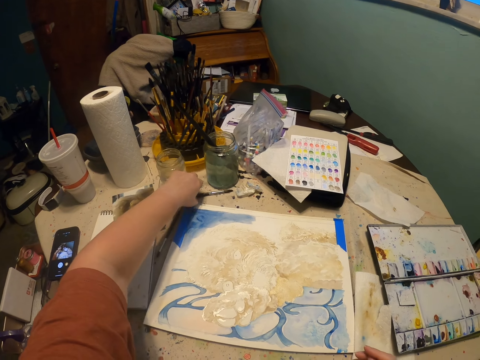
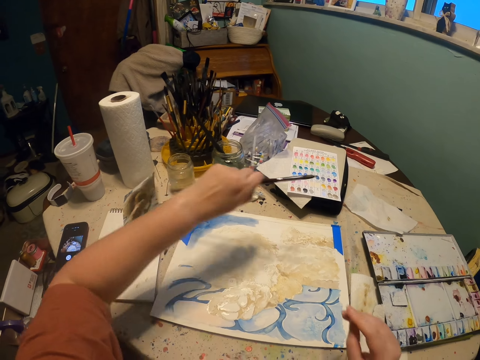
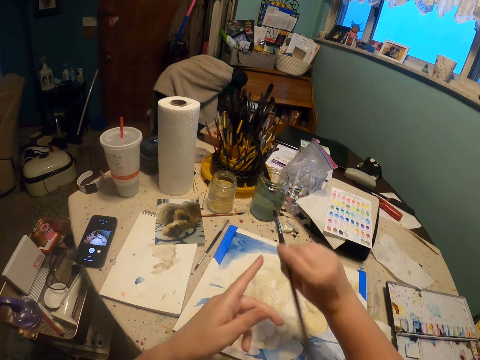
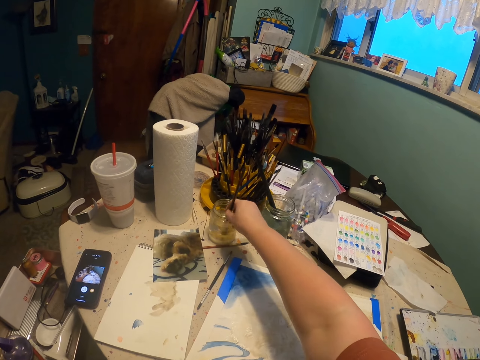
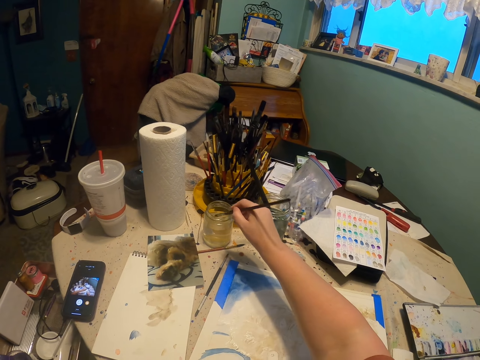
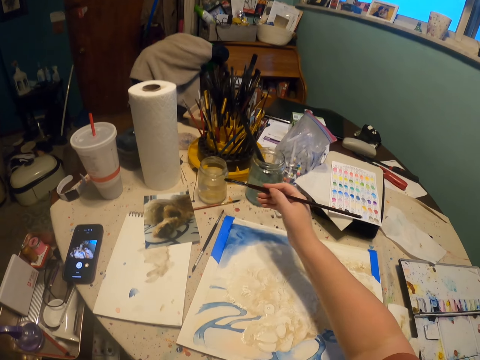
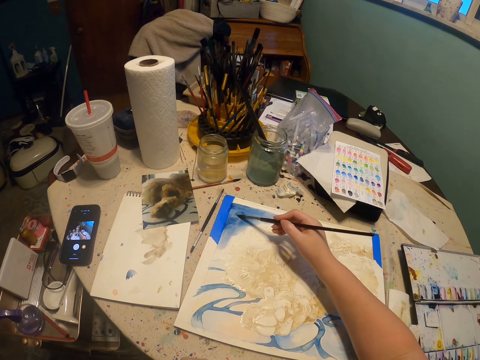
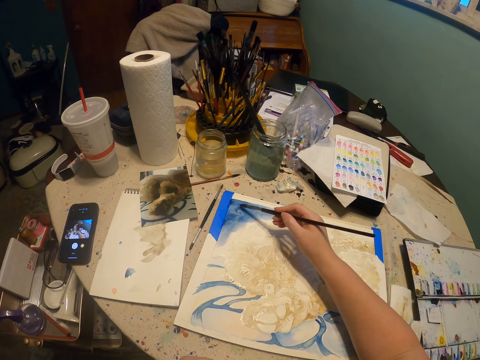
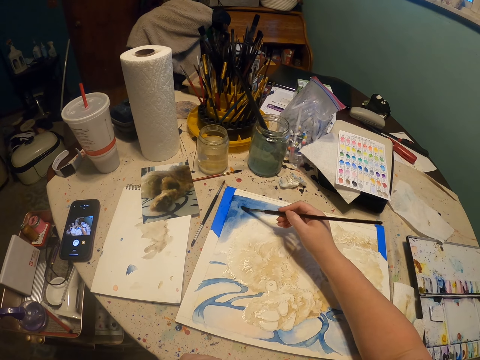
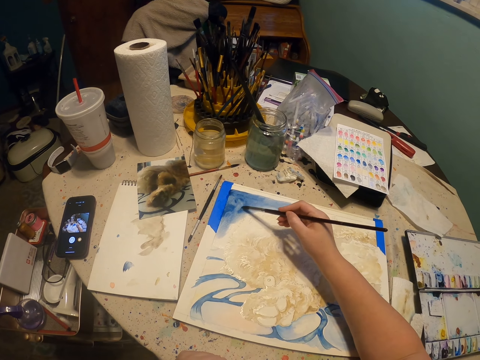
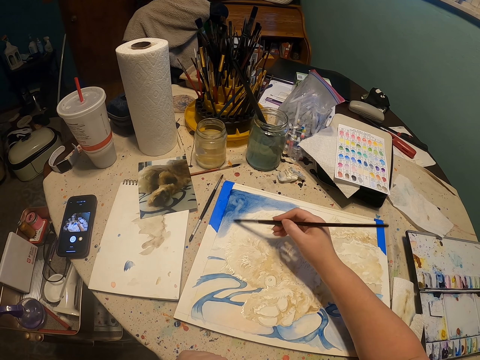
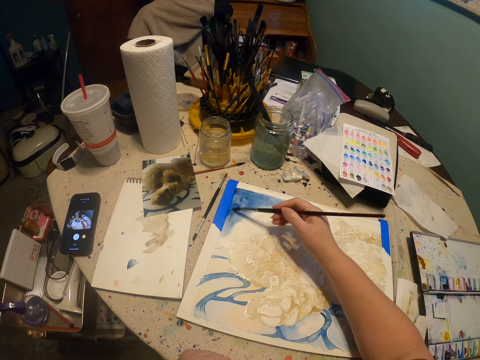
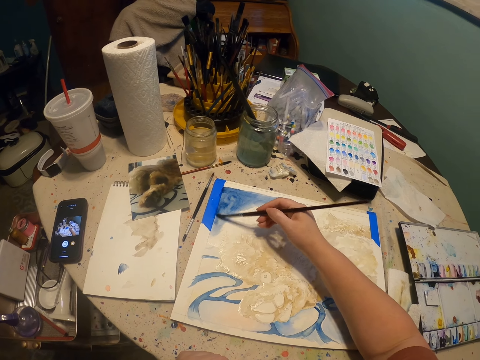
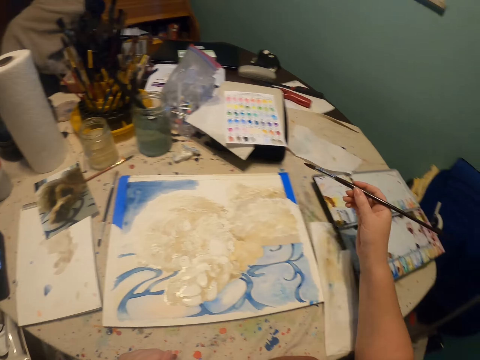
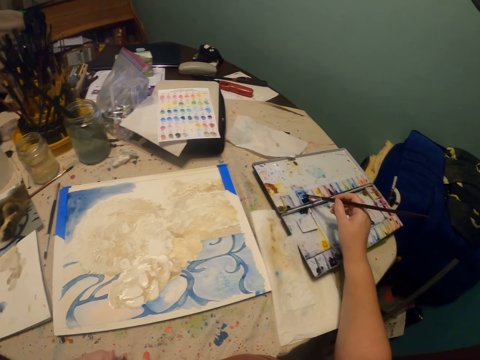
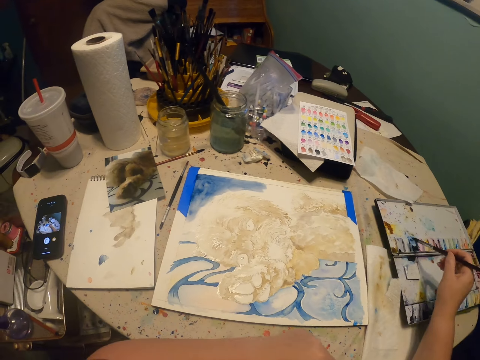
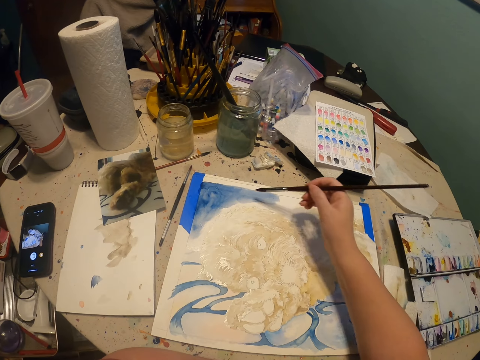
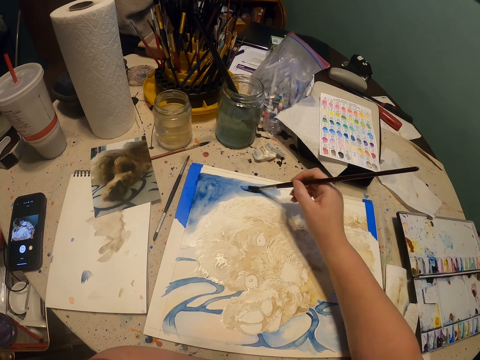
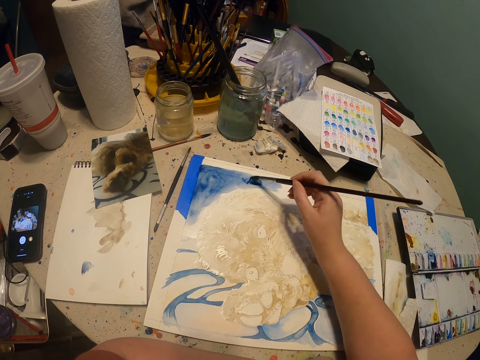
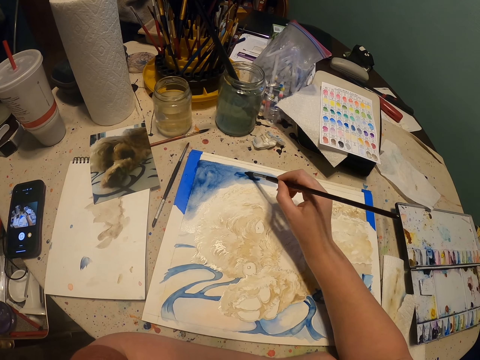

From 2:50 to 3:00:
The camera wearer puts the painting brush in the liquid with the left hand. They pick the small painting brush from the table. They dip the painting brush into the paint or water with the right hand. They paint a drawing on a piece of paper with the right hand. They dip the painting brush into the paint with the right hand. They rub the art brush on the paint tray. They paint a drawing on the piece of paper with the right hand.

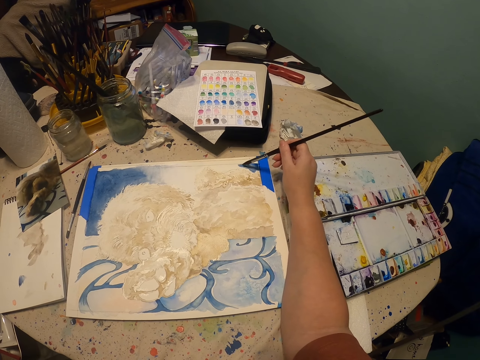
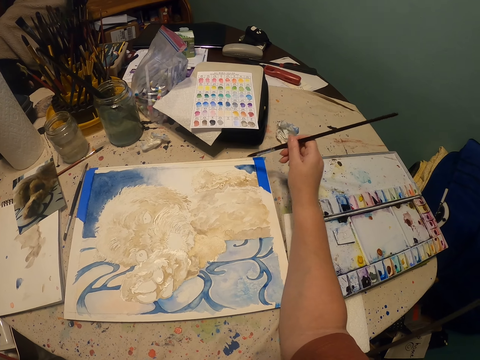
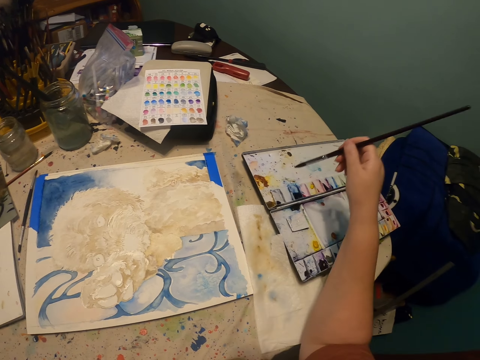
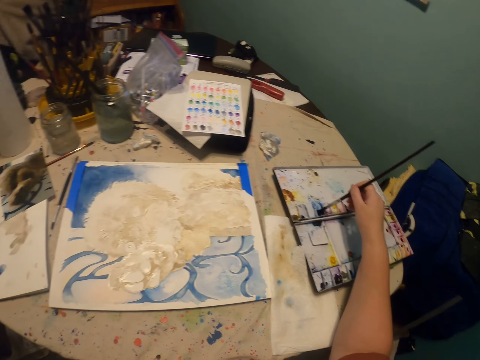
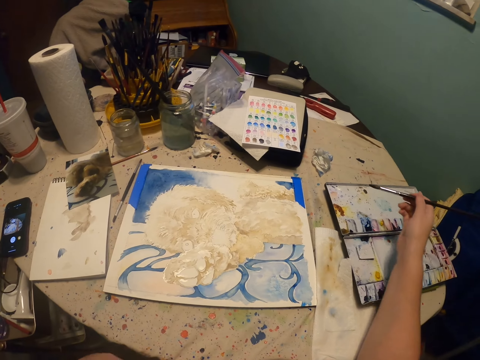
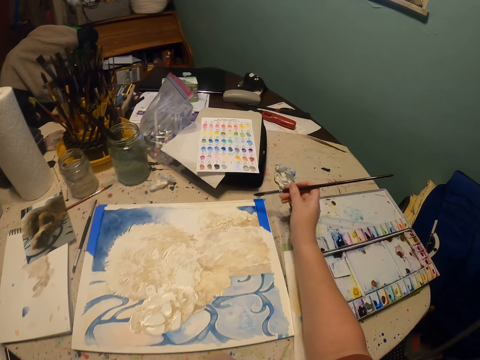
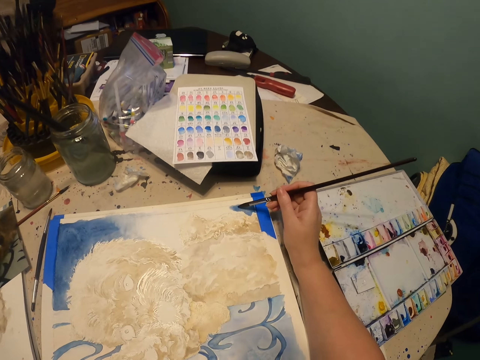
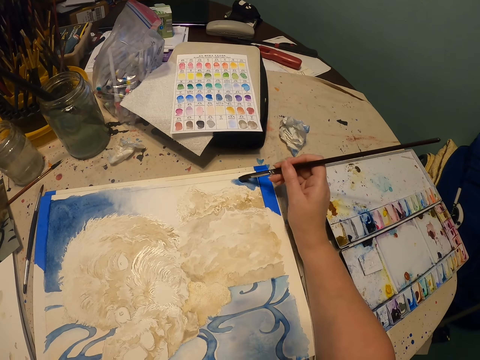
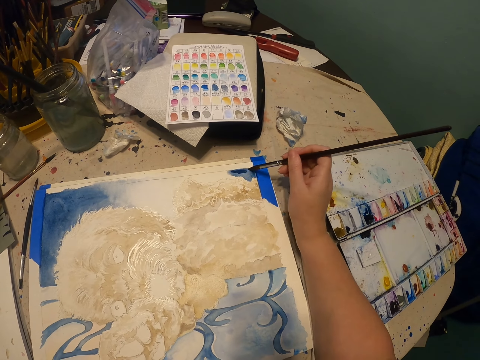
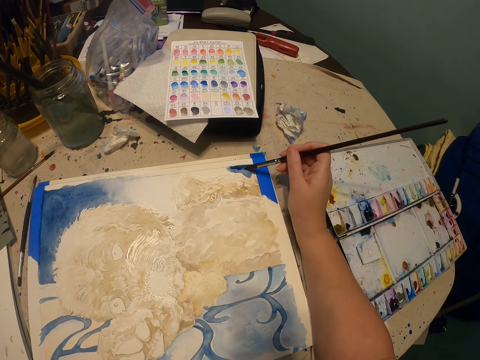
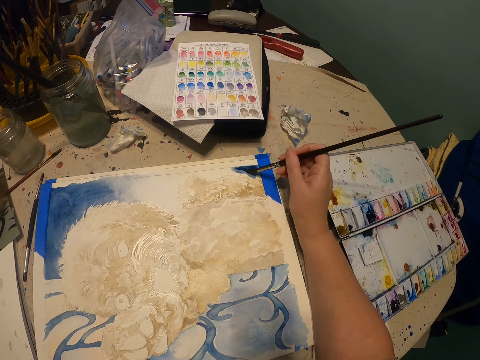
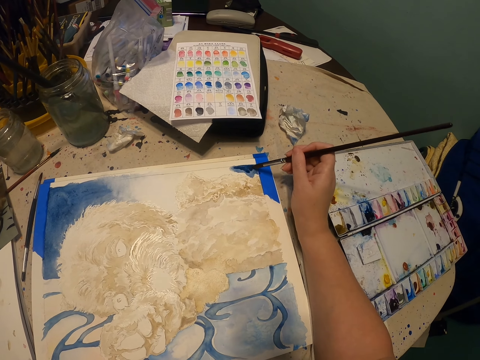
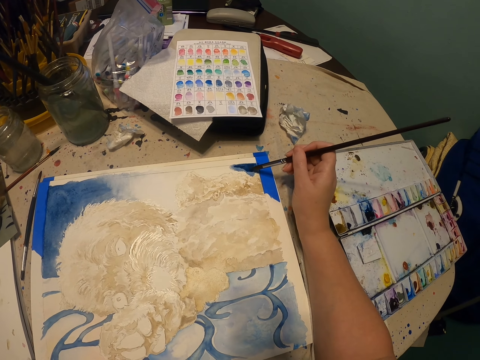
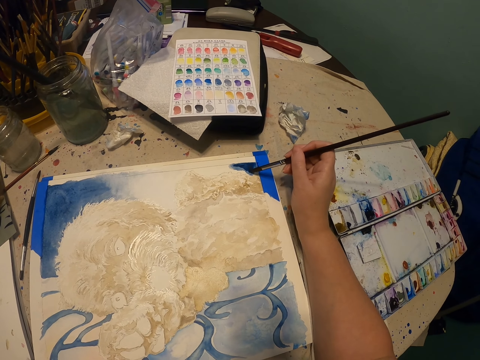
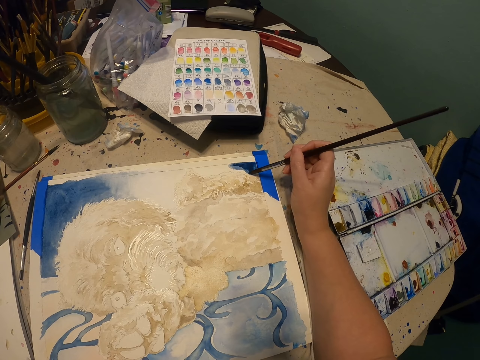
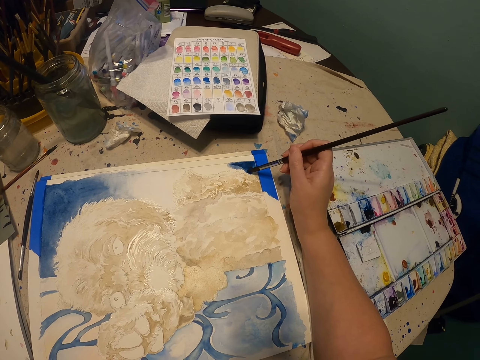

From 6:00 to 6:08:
The camera wearer rubs the art brush on the paint tray. They dip the paint brush in the paint. They paint a drawing on a piece of paper with the right hand.

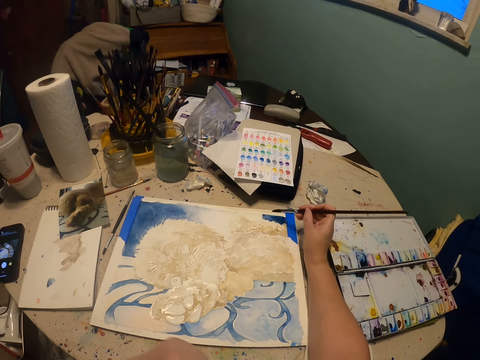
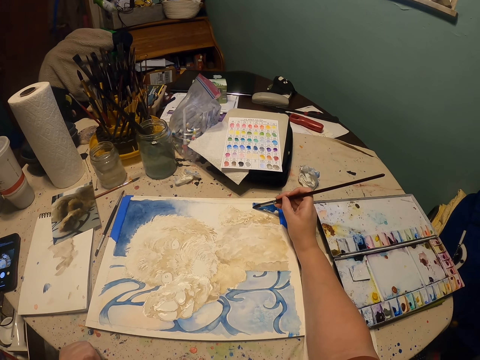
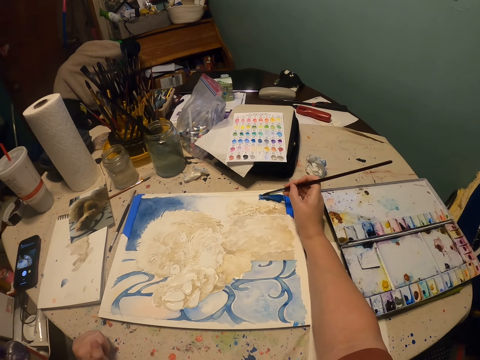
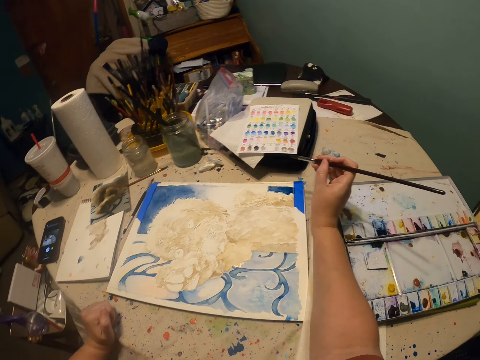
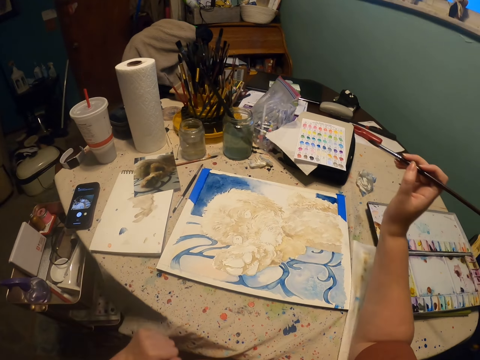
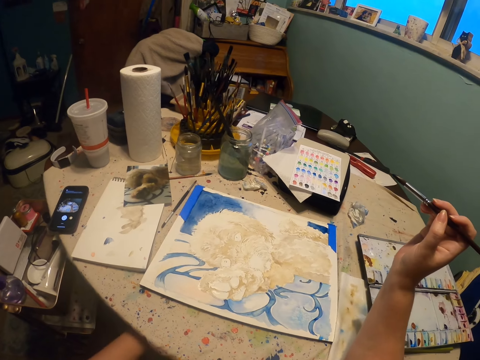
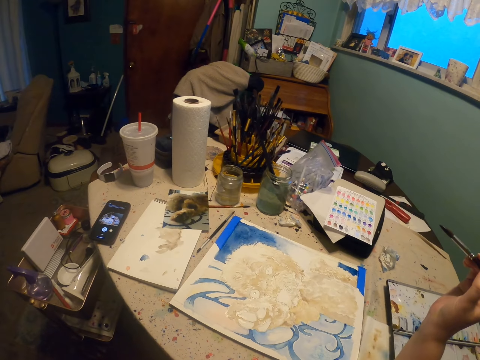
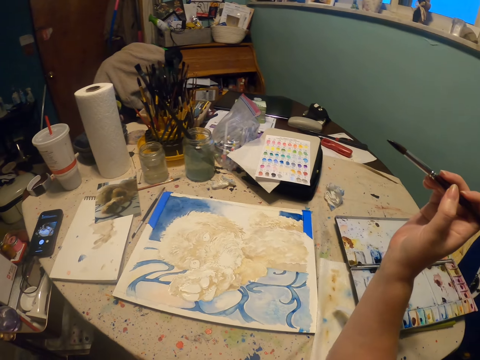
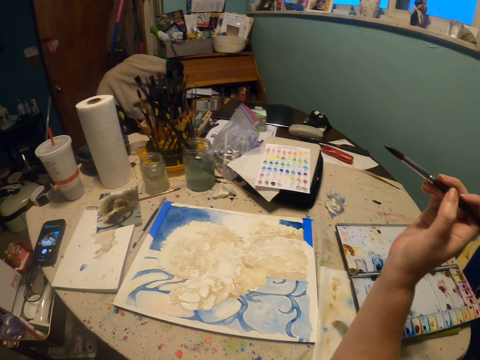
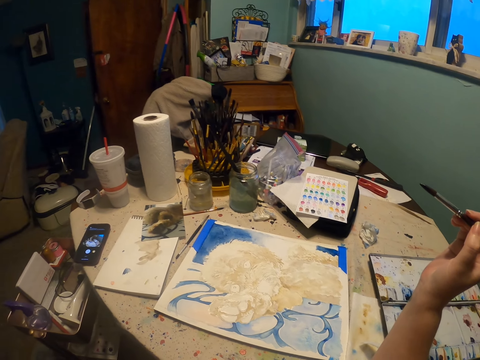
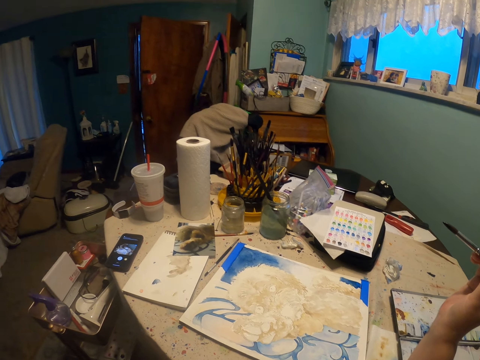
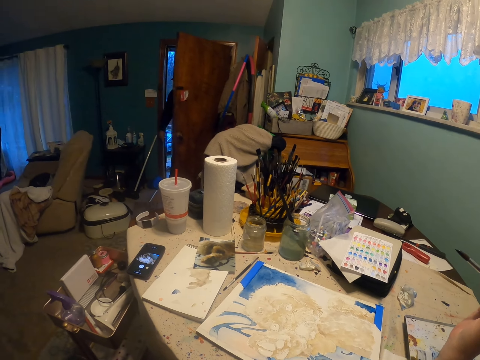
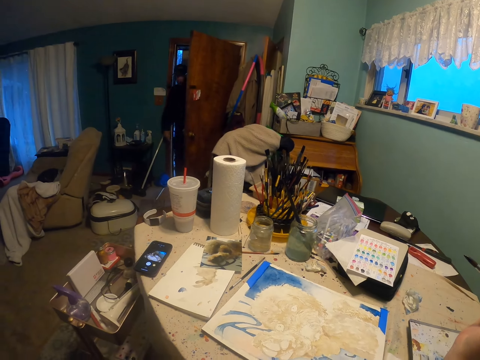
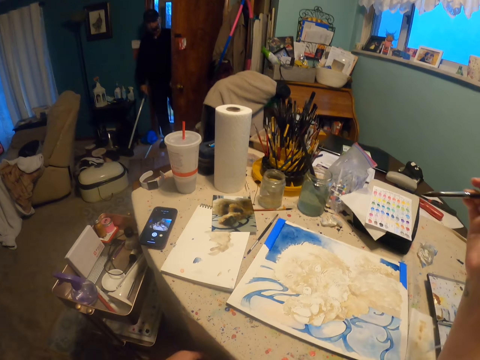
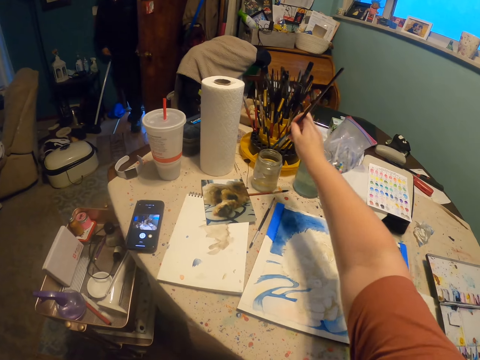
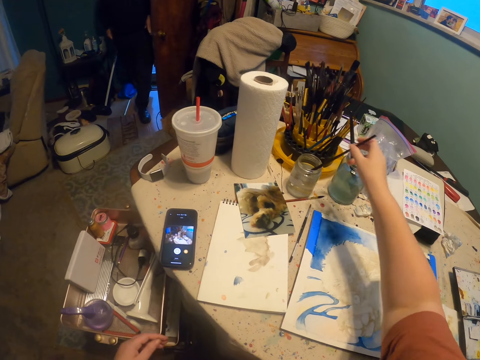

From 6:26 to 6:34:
The camera wearer looks around. They look at the drawing. They put the painting brush in a can with liquid with the right hand.
